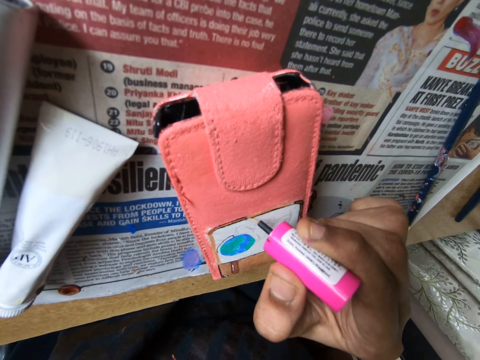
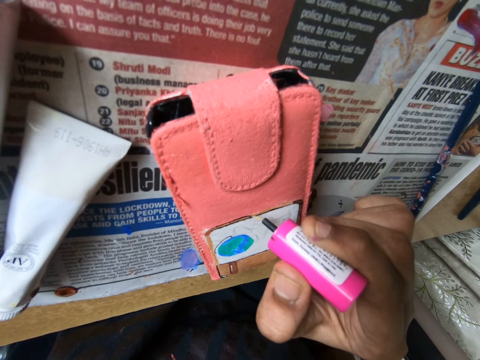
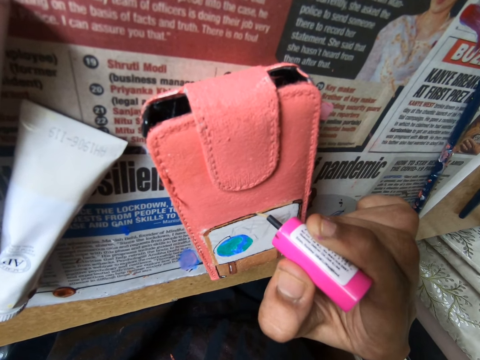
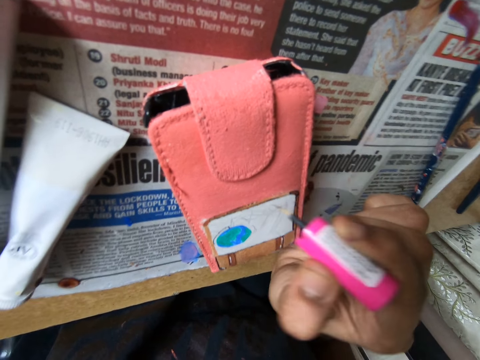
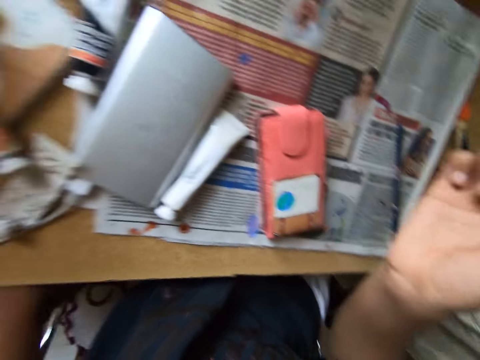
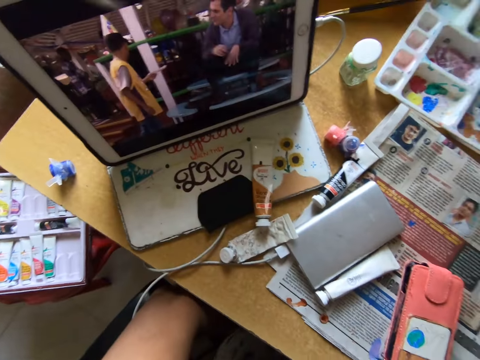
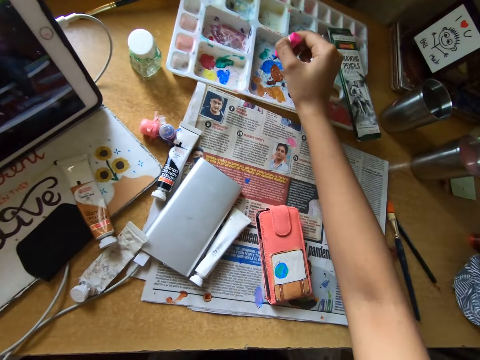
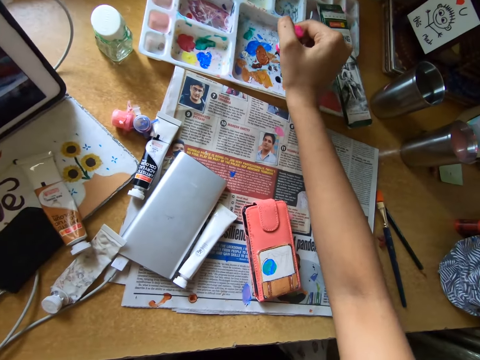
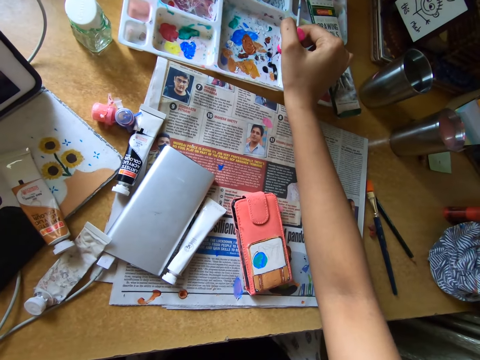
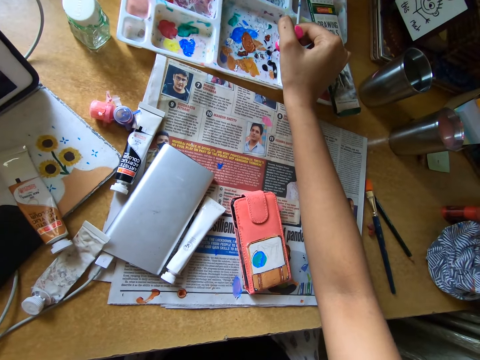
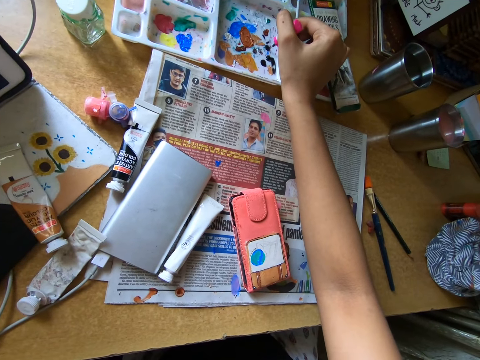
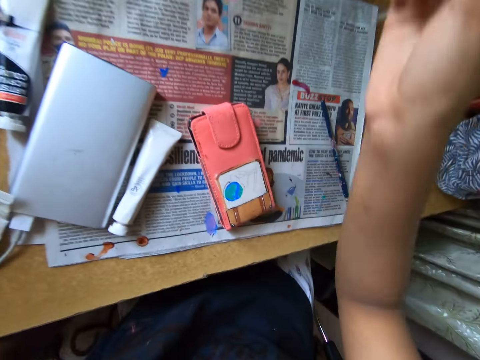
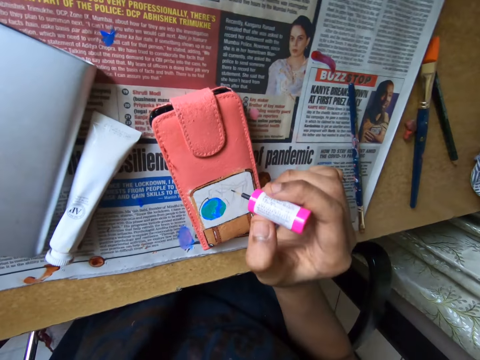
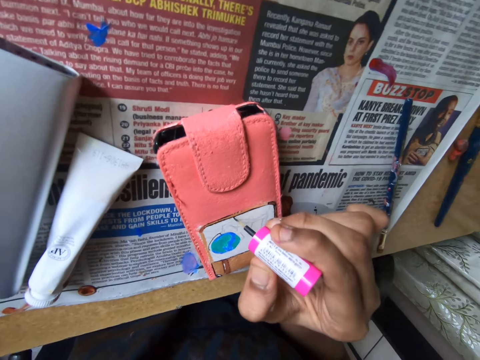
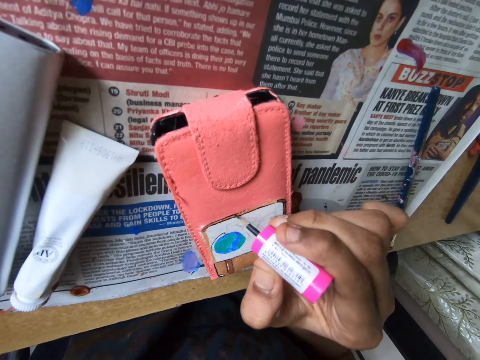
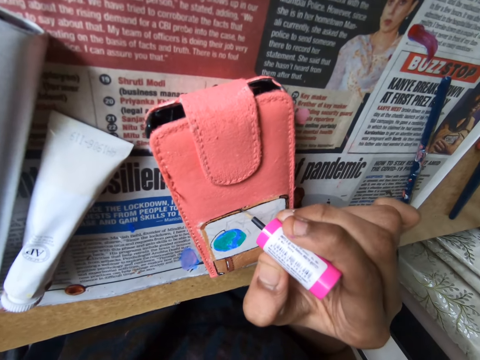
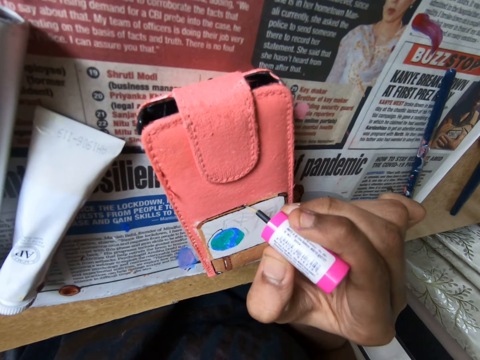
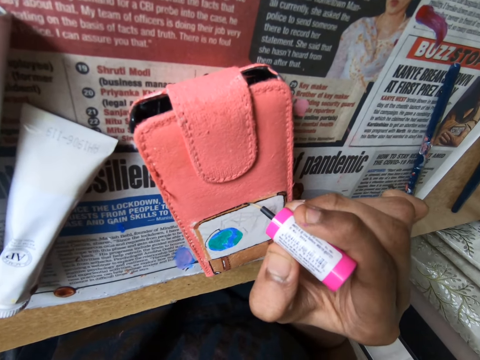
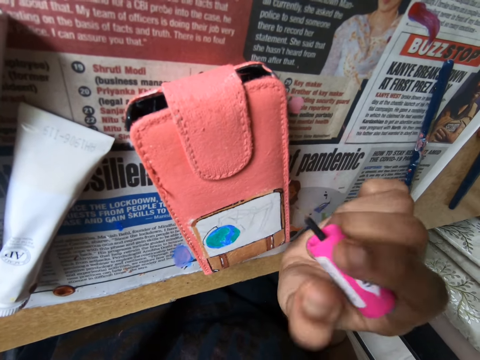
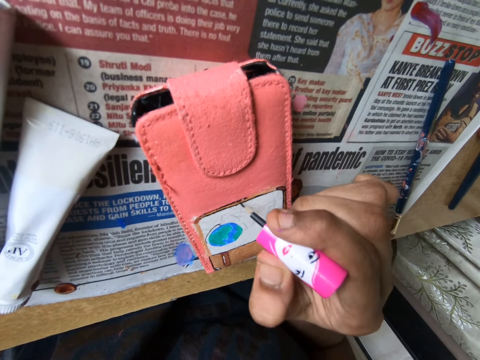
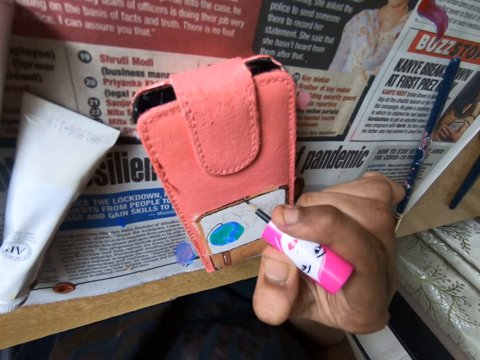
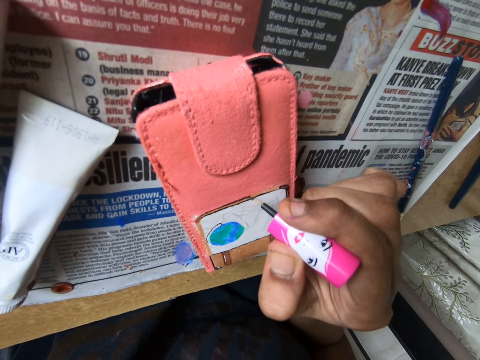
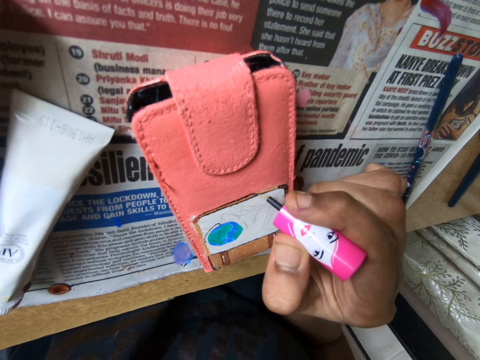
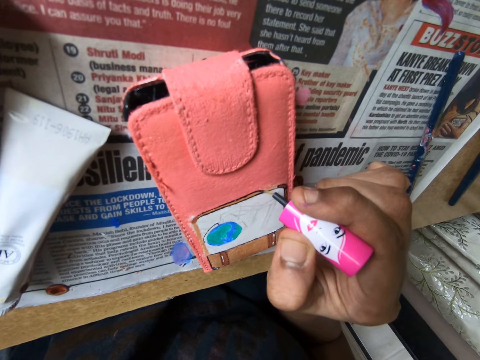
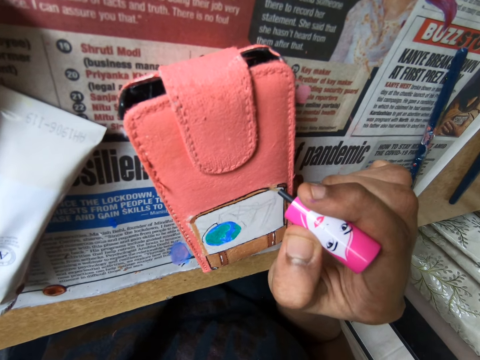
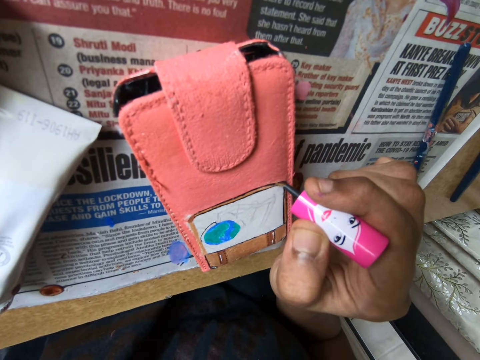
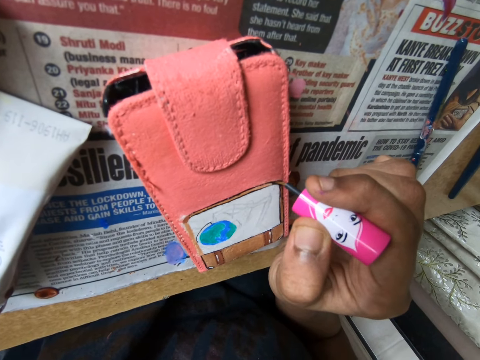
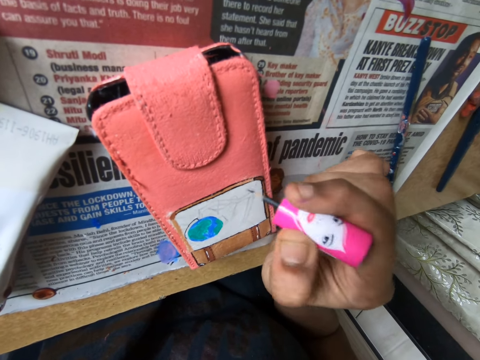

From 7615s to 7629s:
The camera wearer looks around a room. They scoop paint from a paint pallet with a paint brush. They paint a pouch with the paint brush.

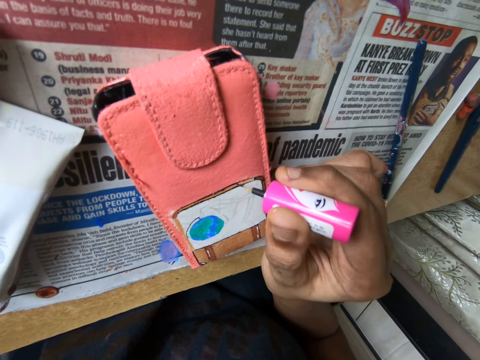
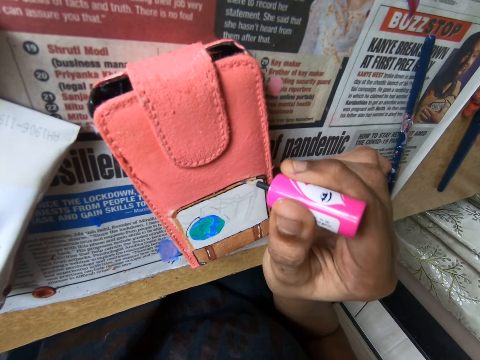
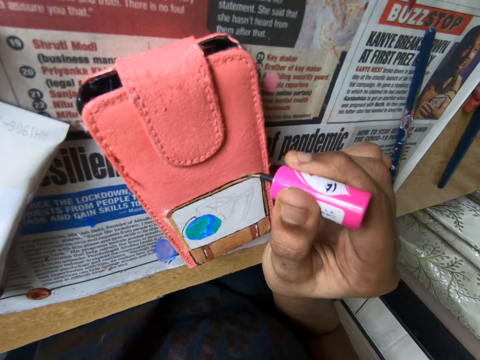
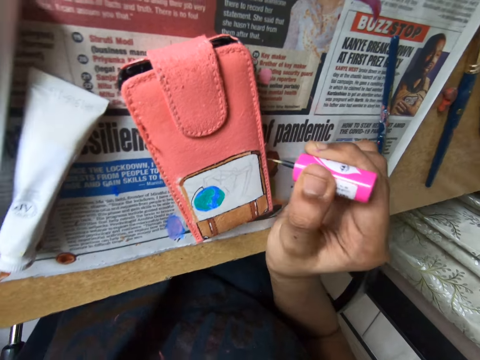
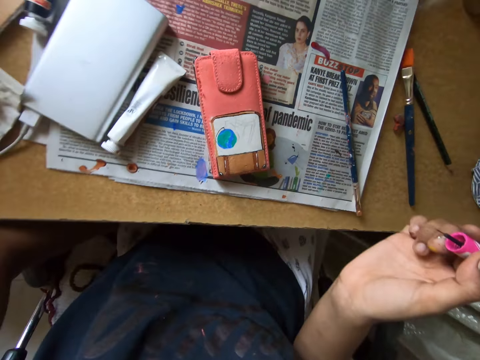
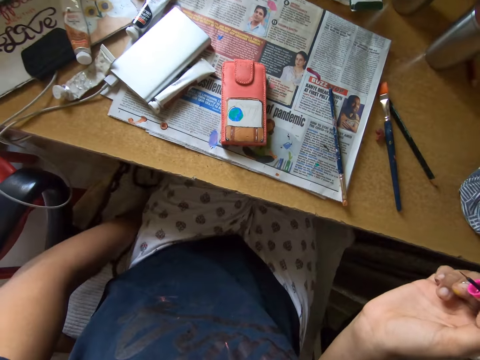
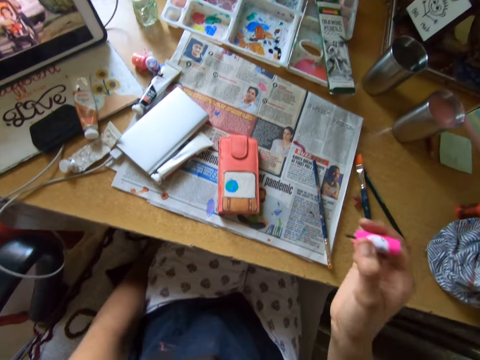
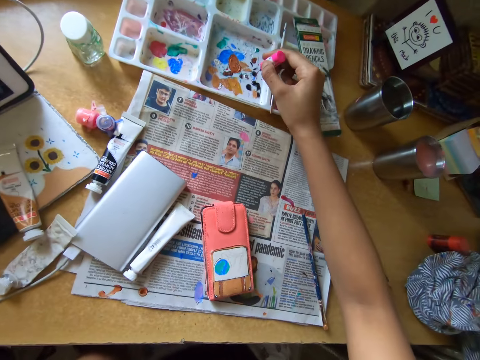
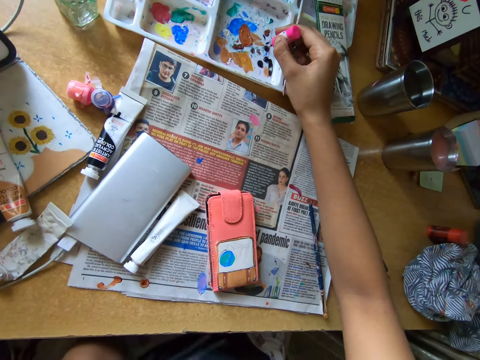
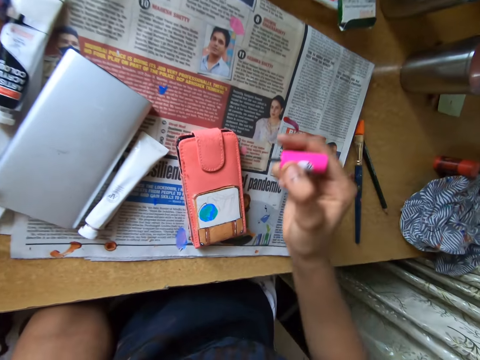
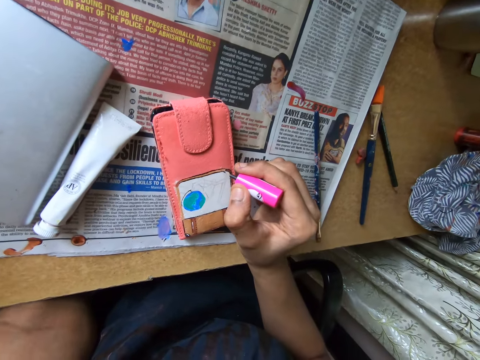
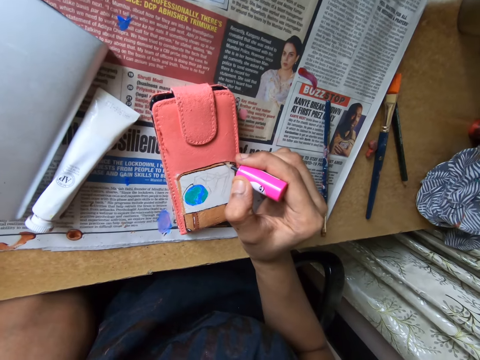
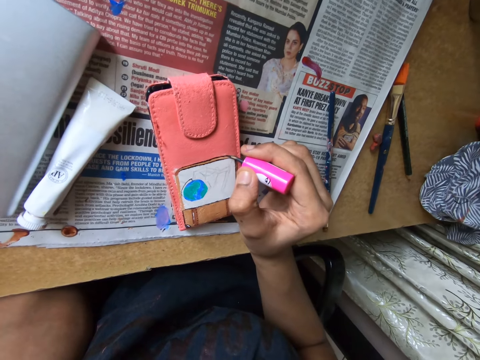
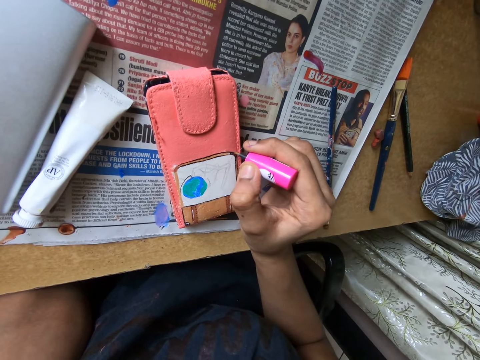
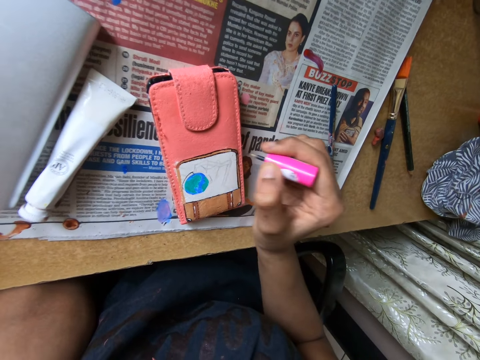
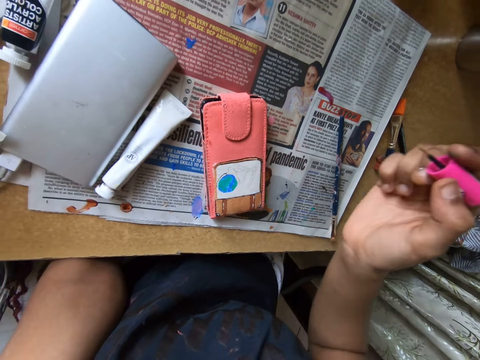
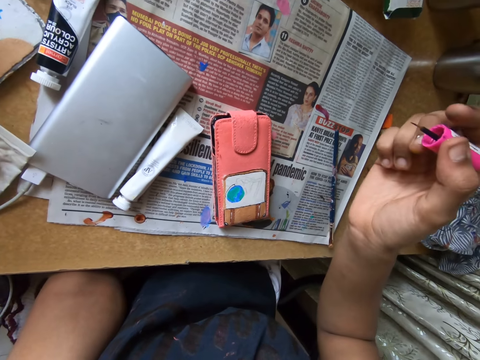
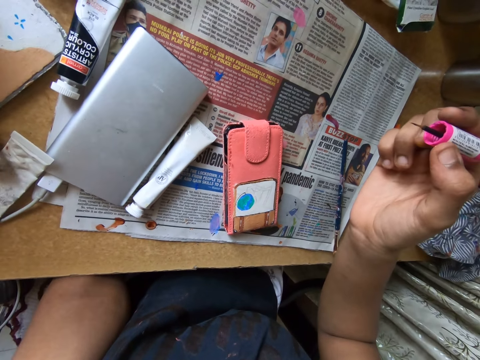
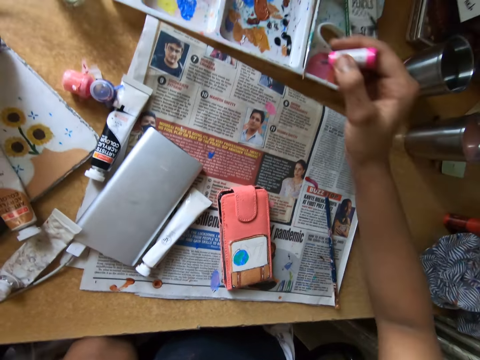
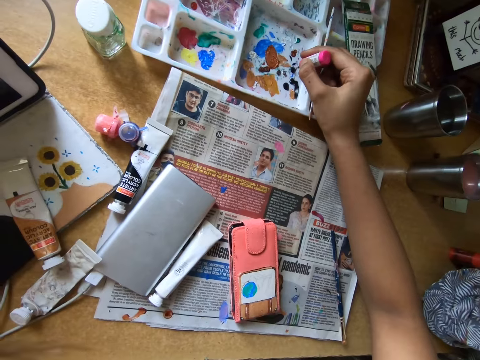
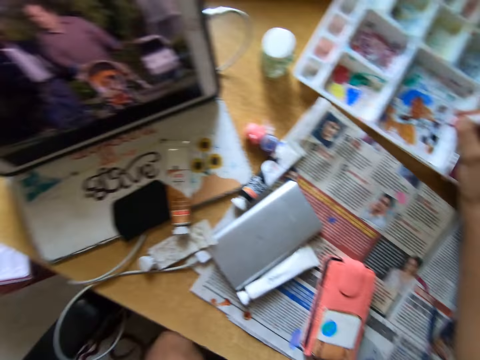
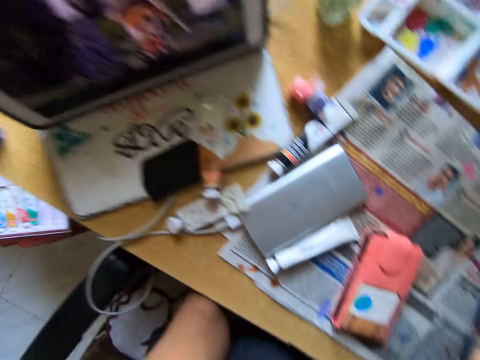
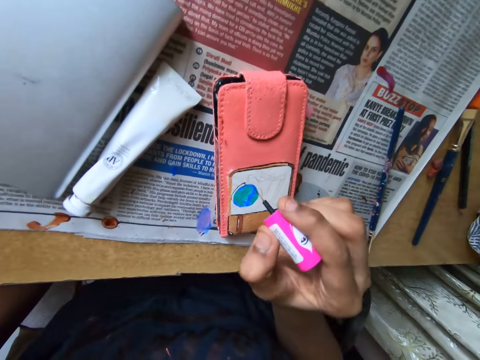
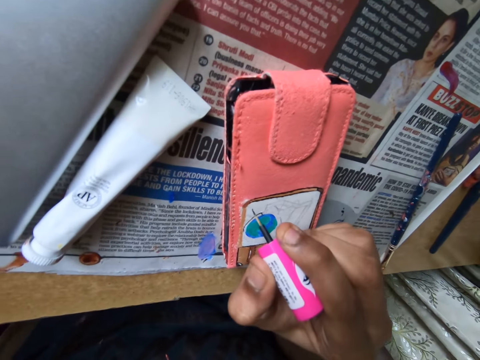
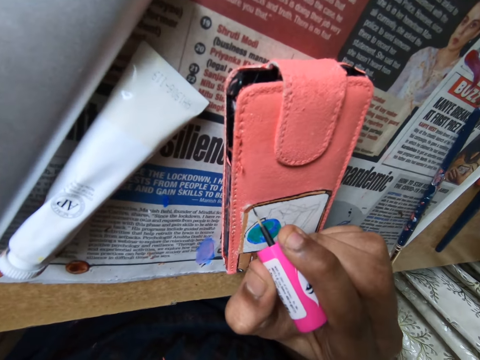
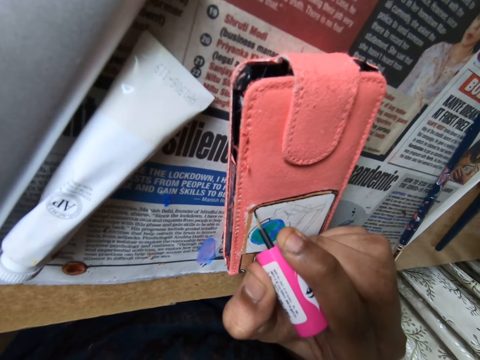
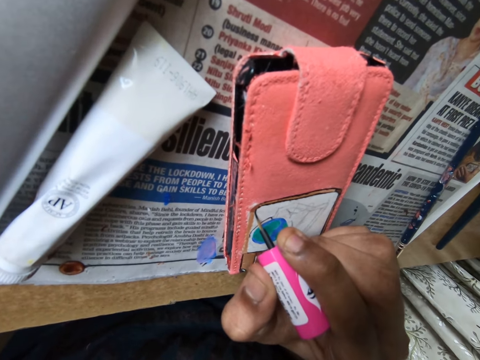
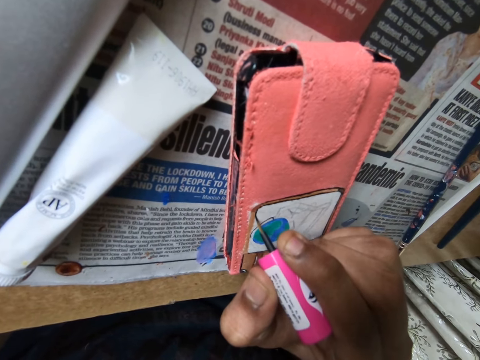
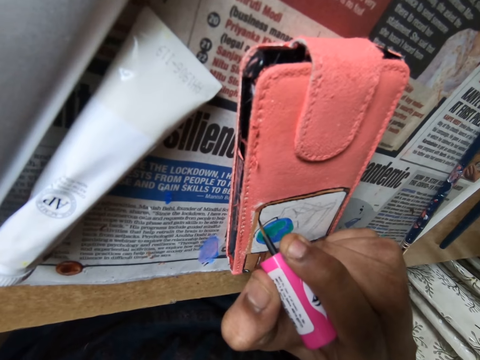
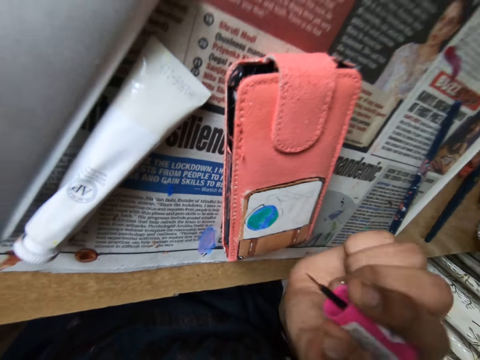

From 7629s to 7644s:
The camera wearer looks around a room. They scoop paint from a paint pallet with a paint brush. They paint a pouch with the paint brush. They look around the room. They scoop paint from the paint pallet with the paint brush. They look around the room. They paint the pouch with the paint brush.
